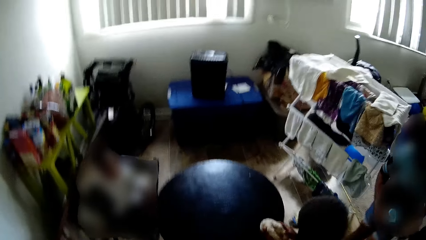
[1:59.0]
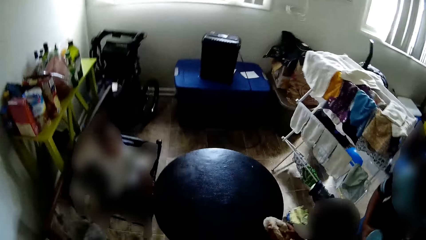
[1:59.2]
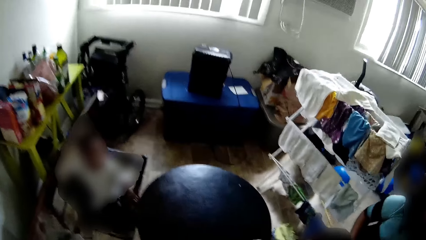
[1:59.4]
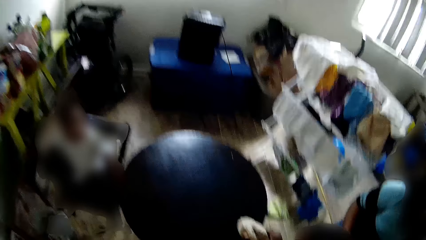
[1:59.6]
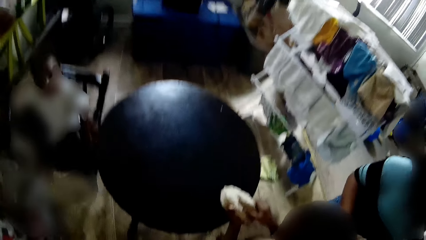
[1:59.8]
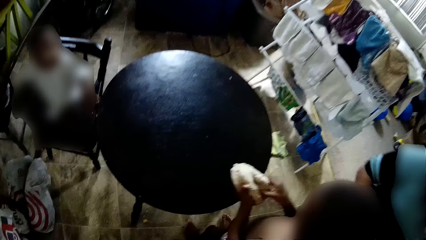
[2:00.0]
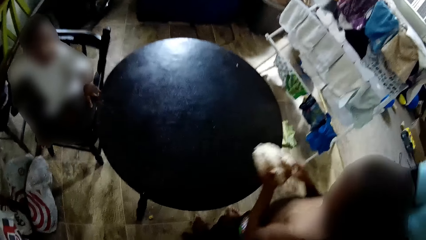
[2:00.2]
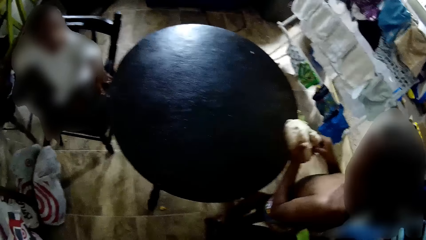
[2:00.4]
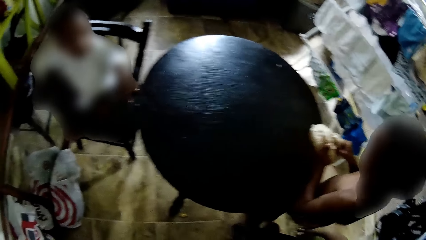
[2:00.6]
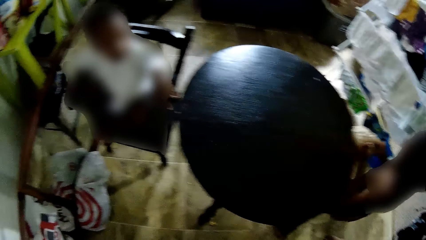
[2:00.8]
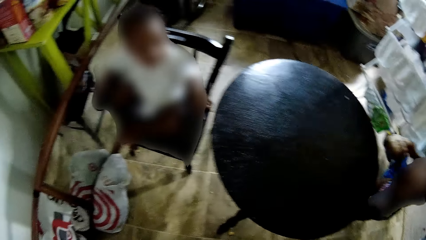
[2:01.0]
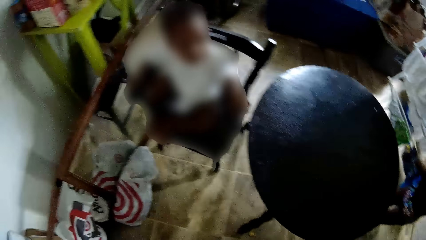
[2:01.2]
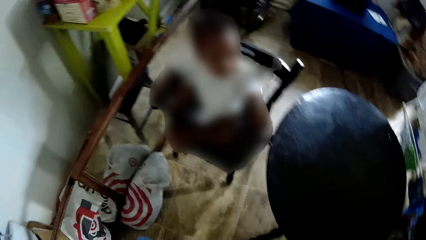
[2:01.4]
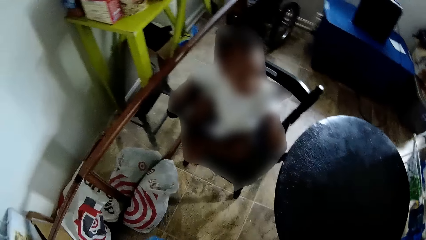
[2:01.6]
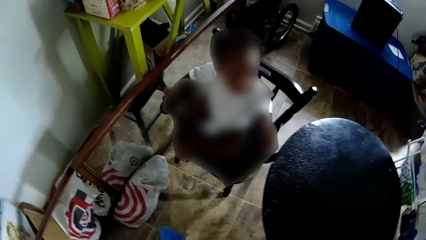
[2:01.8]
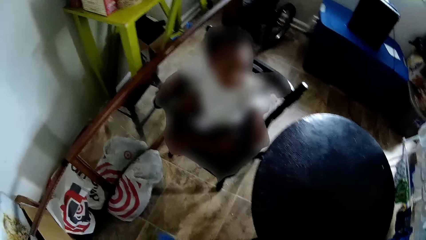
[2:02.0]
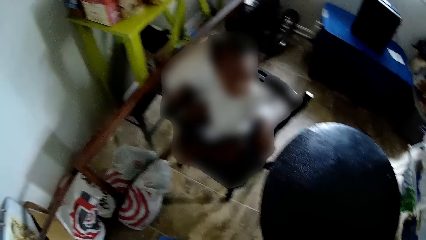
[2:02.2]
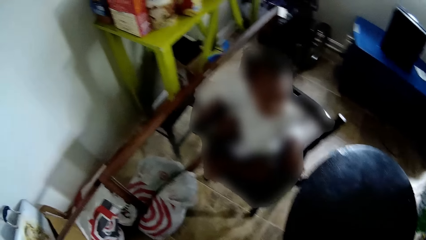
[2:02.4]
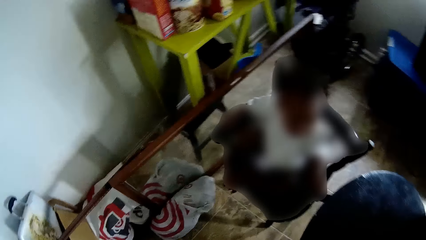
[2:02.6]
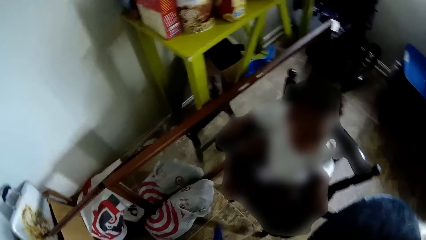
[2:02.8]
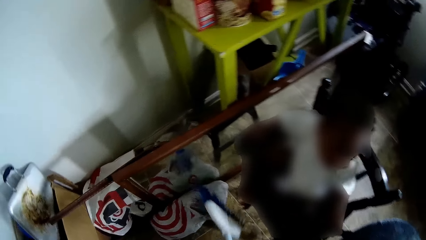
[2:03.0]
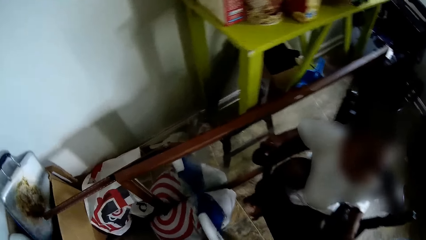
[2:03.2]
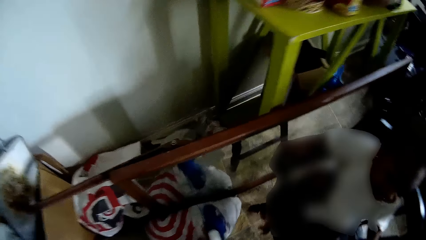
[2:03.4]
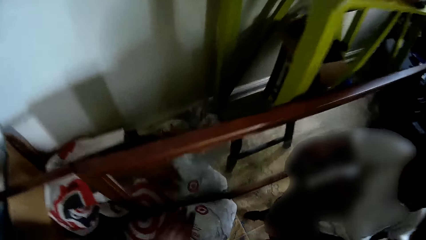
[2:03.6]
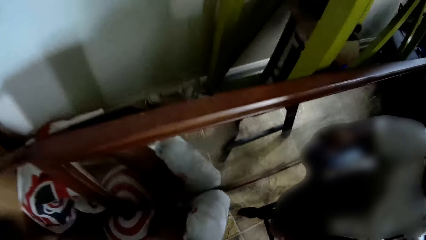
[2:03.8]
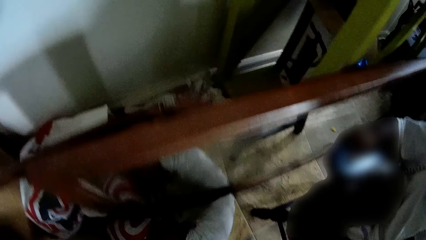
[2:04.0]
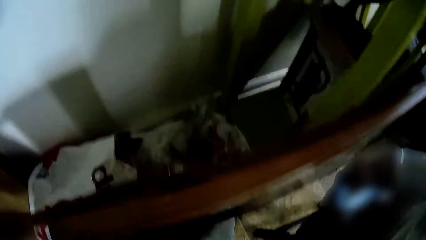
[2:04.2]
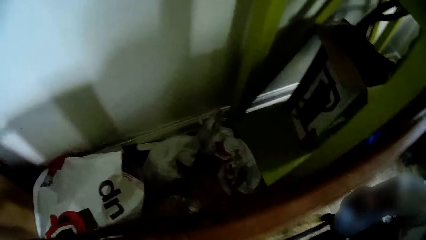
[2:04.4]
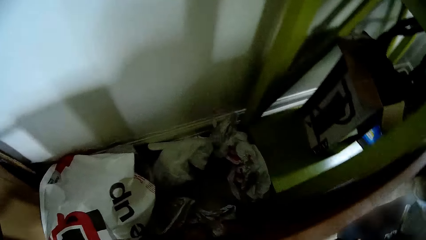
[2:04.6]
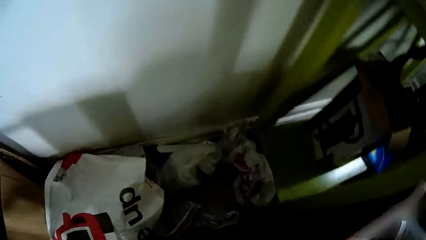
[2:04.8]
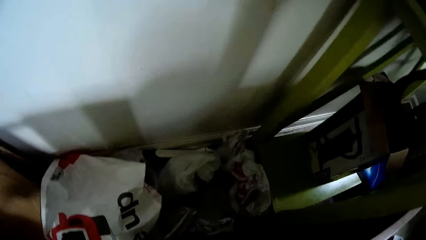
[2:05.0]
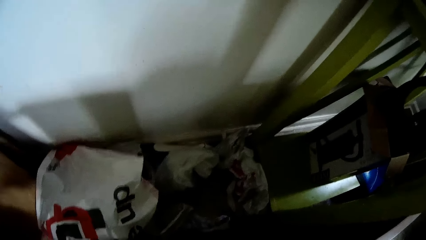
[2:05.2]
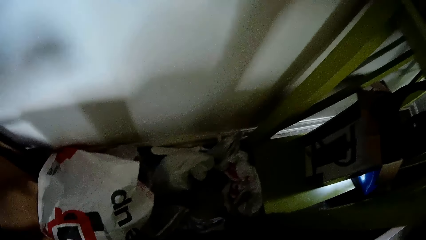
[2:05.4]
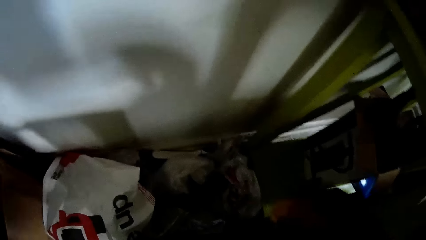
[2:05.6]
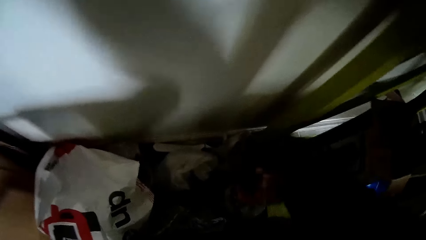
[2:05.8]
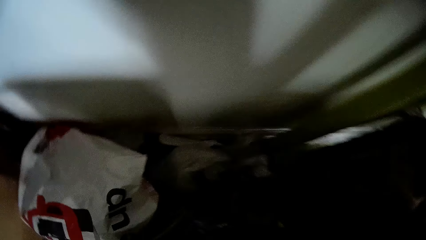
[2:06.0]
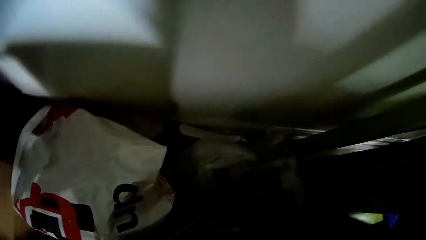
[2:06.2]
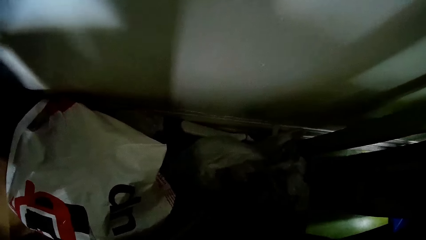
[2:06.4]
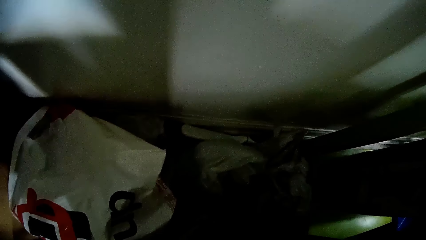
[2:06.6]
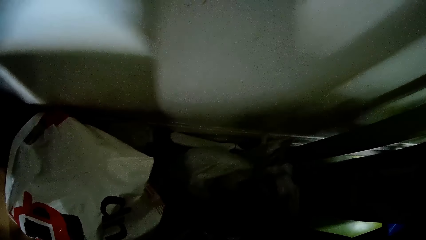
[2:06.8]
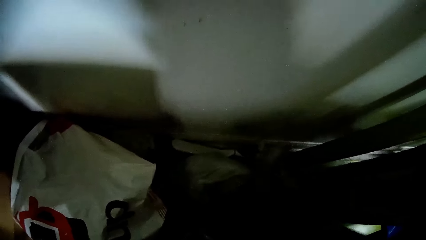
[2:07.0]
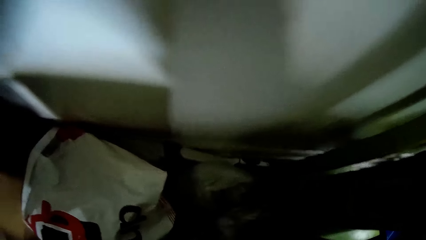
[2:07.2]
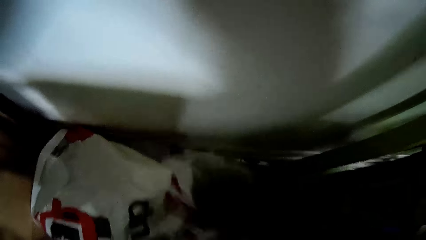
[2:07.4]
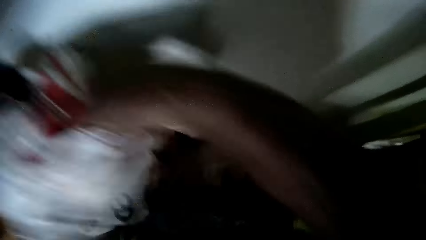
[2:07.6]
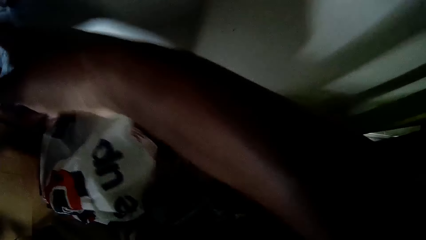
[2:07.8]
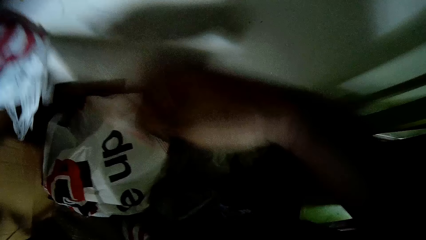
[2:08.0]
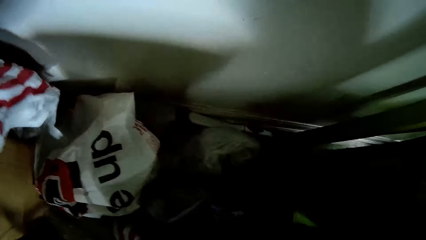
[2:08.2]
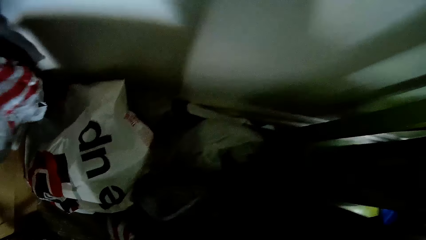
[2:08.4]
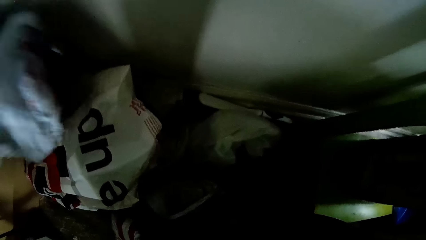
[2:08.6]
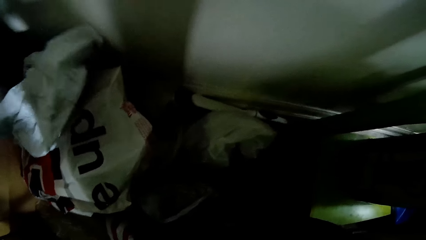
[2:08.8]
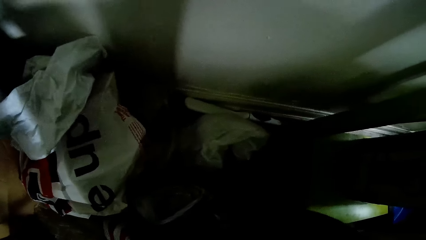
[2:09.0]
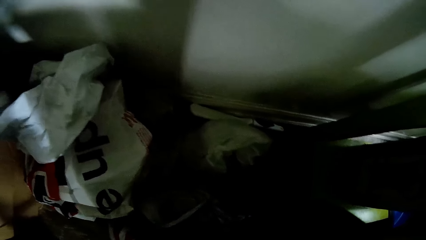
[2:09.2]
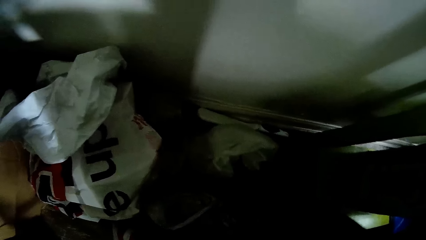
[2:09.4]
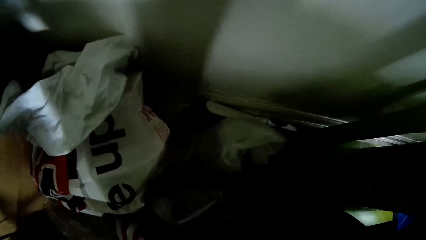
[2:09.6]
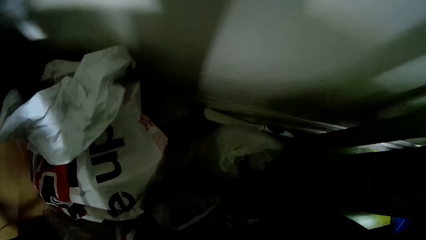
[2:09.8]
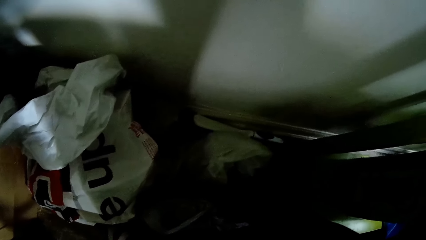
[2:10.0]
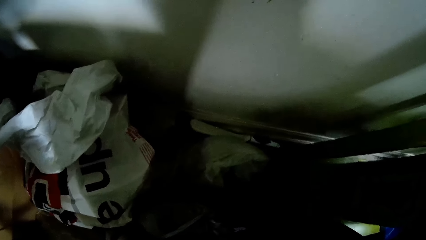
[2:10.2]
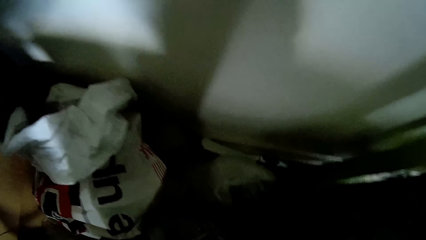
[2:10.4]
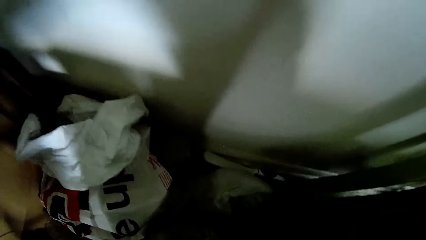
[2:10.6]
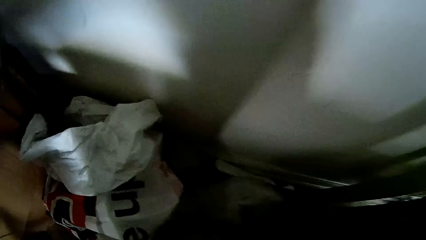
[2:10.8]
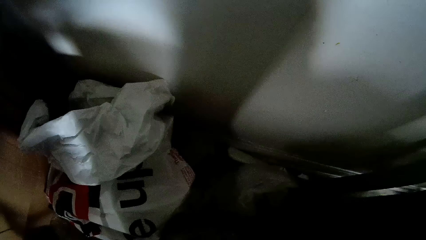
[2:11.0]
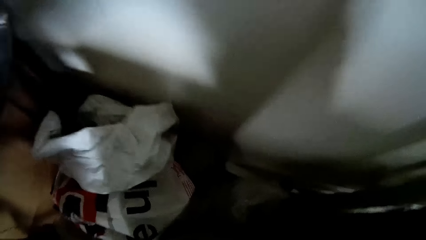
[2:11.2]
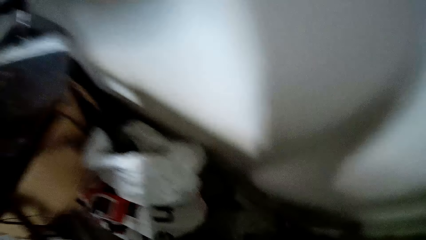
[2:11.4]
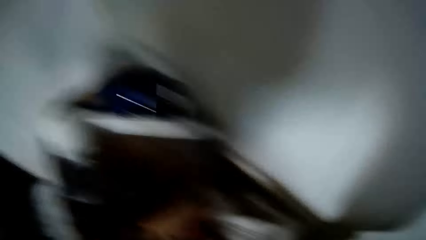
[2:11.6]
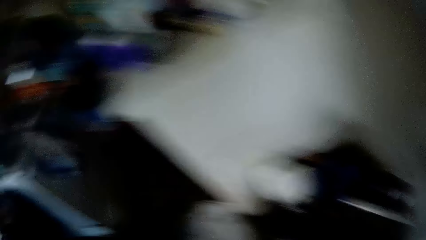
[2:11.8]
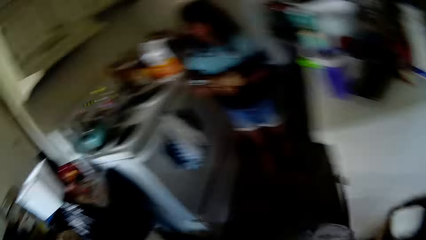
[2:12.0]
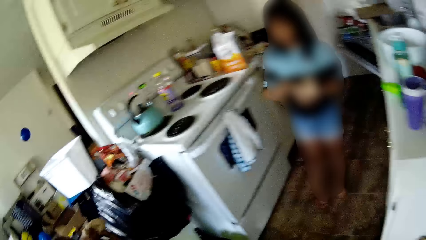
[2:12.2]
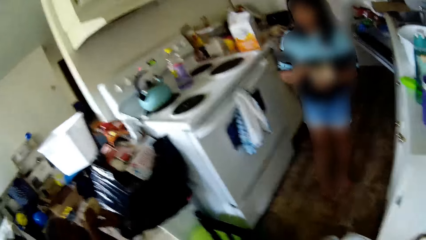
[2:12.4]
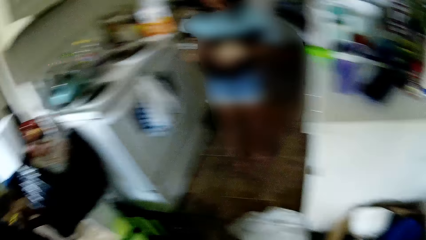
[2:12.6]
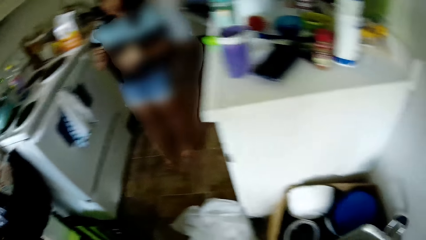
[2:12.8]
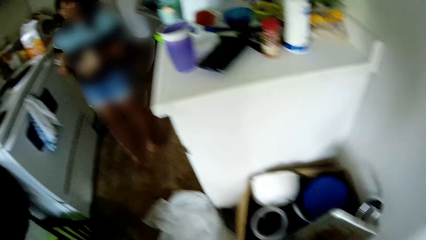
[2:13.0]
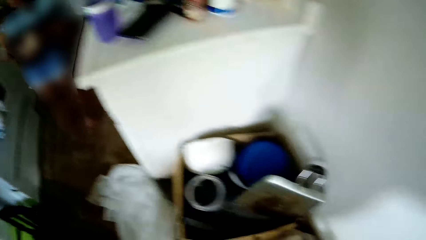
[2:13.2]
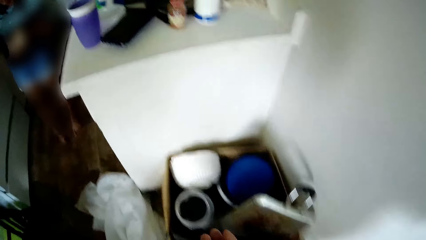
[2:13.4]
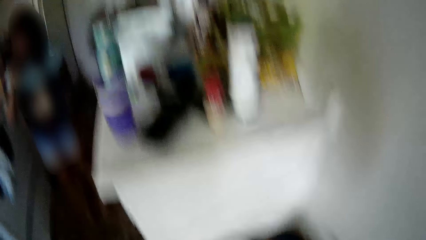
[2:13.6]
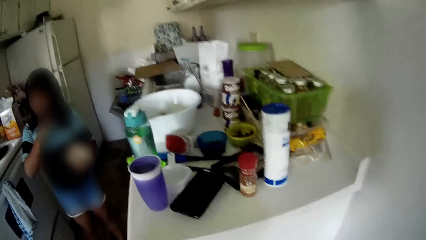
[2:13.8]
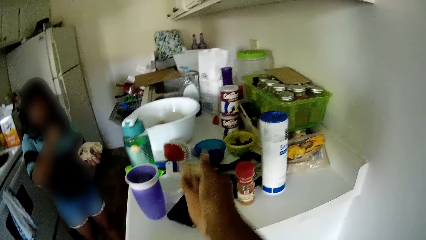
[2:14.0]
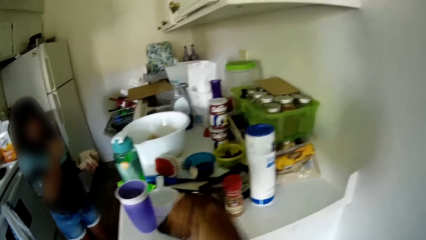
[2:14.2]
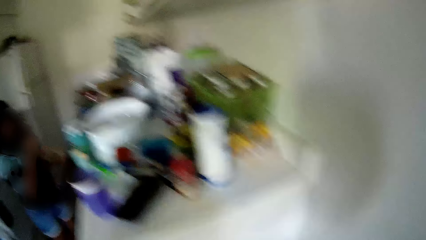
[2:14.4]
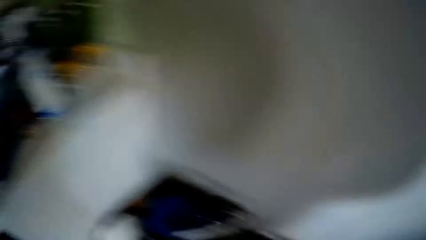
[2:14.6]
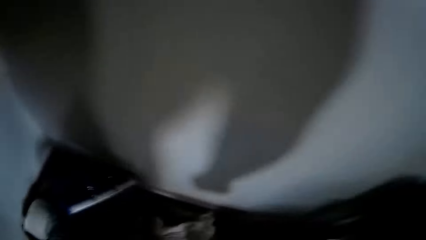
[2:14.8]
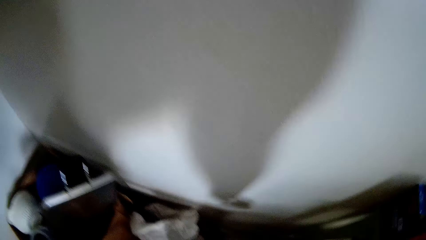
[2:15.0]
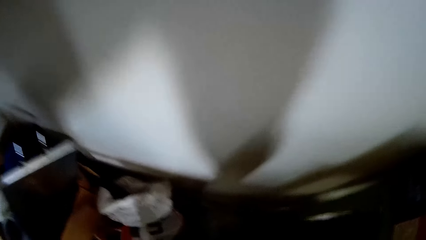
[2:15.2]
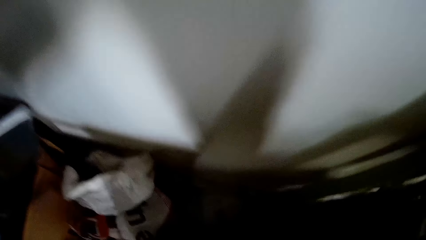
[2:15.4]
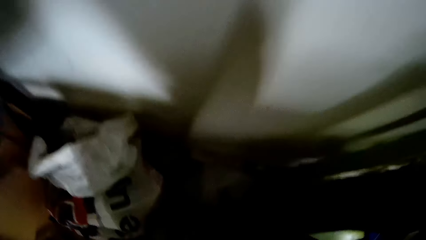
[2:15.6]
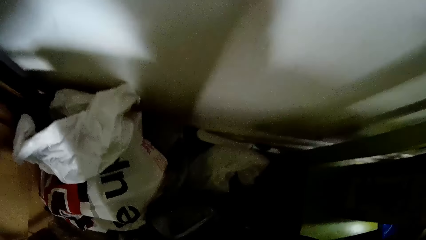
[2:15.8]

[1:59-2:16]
The camera wearer sweeps the floor with a broom. She touches a nylon with the broom in her right hand. She pushes the paper bags on the floor. She picks up the nylon on the floor with her right hand and drops the nylon on the floor with her right hand. She throws a ball inside a bucket. She throws a piece of dough on the kitchen counter with her right hand.
